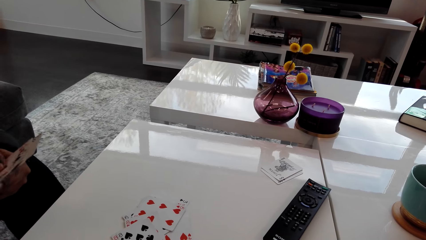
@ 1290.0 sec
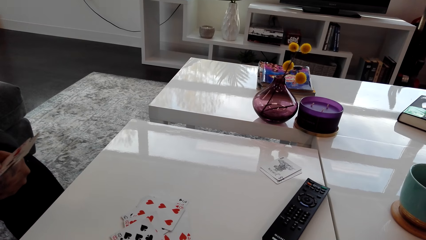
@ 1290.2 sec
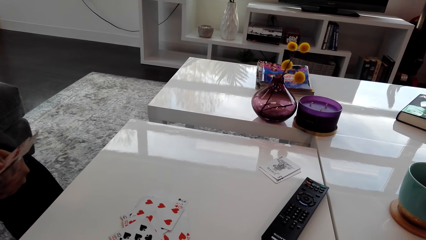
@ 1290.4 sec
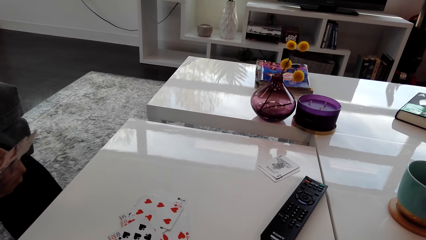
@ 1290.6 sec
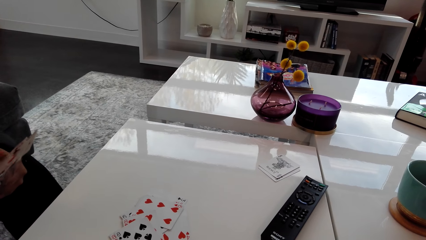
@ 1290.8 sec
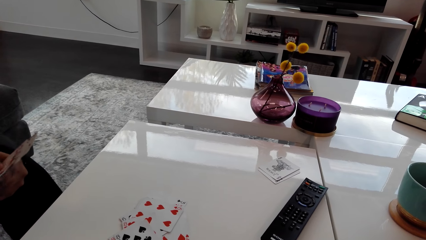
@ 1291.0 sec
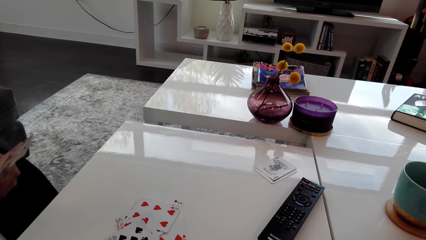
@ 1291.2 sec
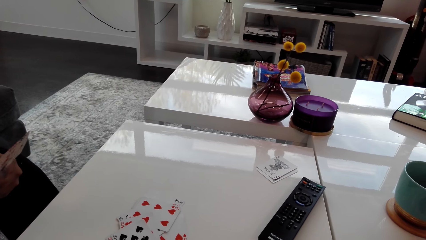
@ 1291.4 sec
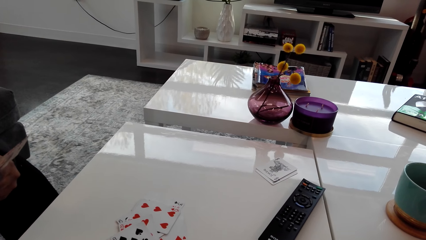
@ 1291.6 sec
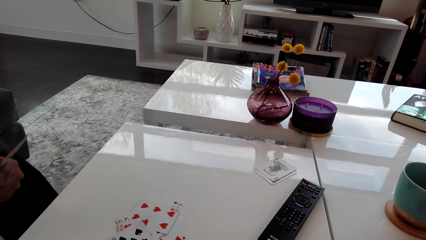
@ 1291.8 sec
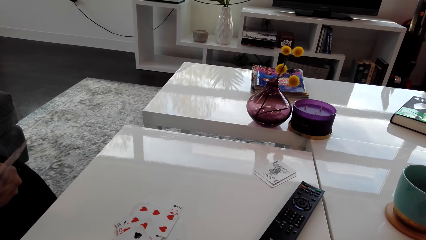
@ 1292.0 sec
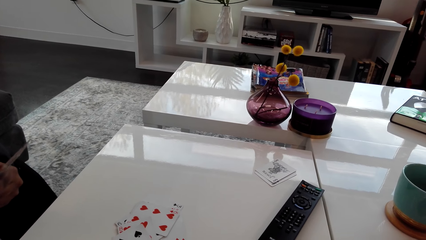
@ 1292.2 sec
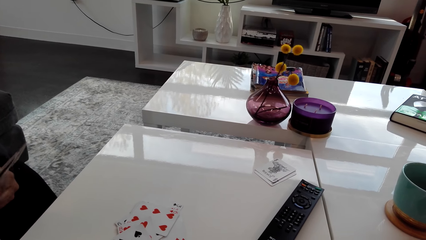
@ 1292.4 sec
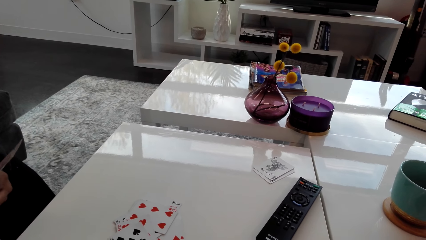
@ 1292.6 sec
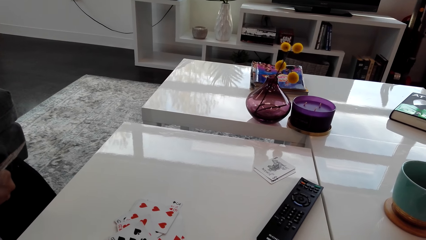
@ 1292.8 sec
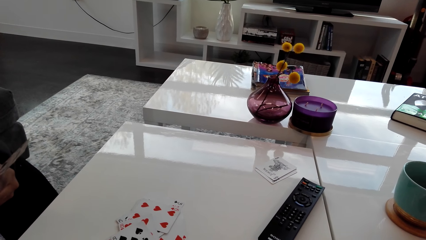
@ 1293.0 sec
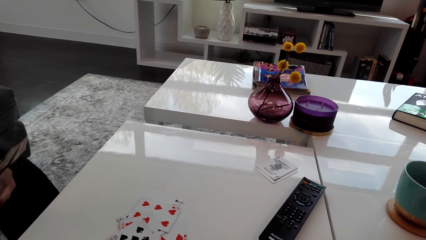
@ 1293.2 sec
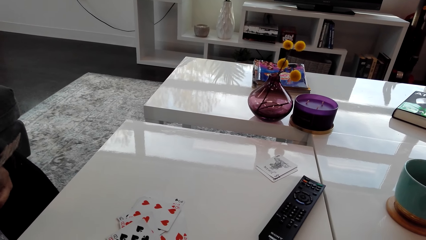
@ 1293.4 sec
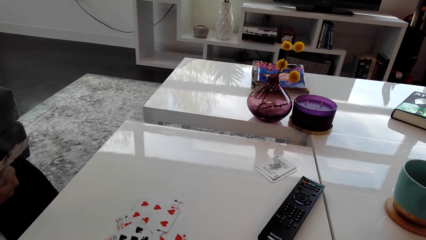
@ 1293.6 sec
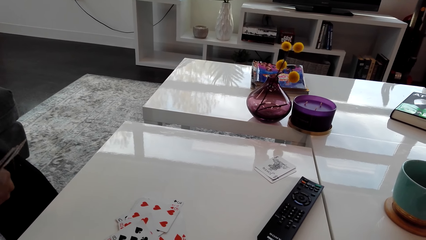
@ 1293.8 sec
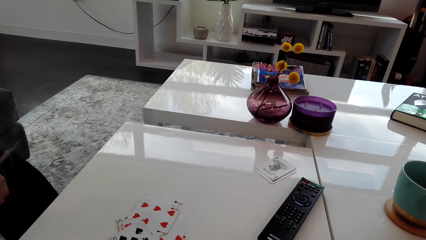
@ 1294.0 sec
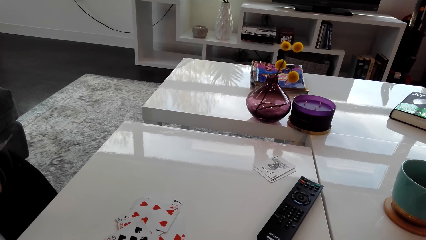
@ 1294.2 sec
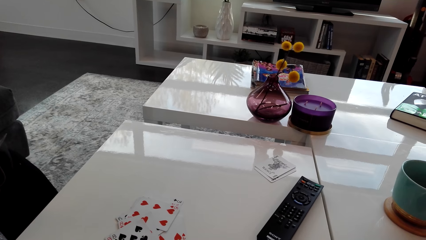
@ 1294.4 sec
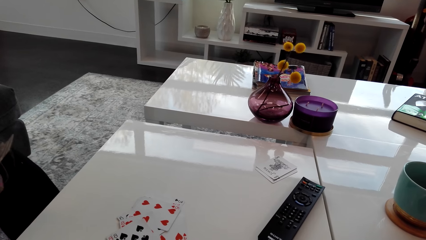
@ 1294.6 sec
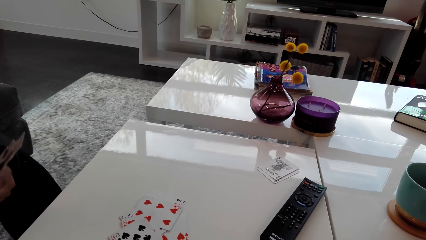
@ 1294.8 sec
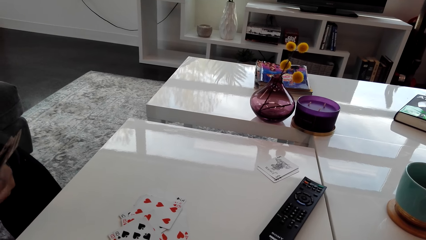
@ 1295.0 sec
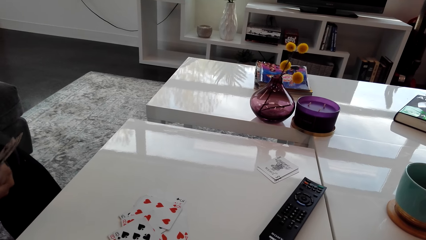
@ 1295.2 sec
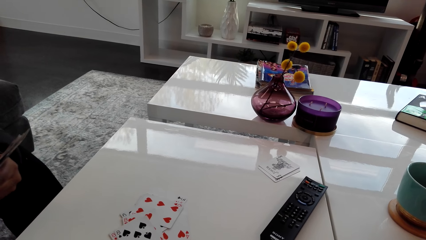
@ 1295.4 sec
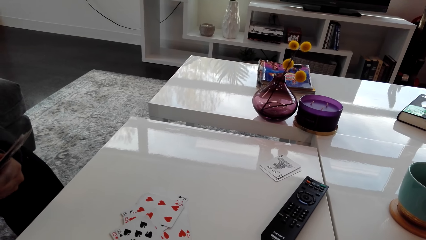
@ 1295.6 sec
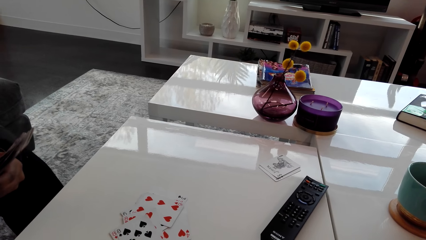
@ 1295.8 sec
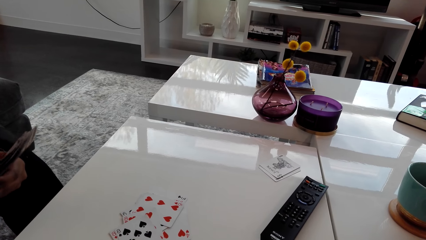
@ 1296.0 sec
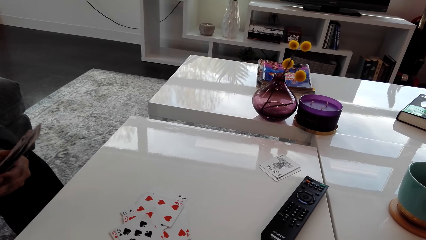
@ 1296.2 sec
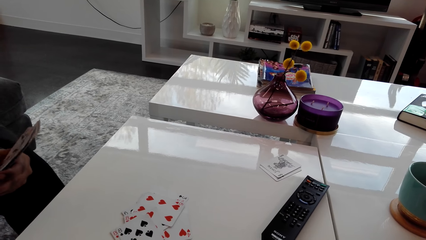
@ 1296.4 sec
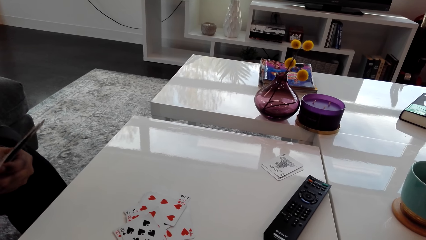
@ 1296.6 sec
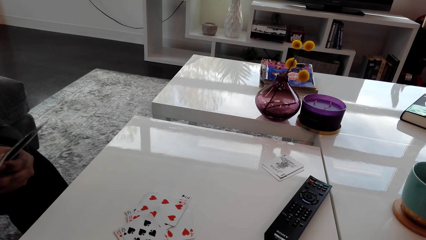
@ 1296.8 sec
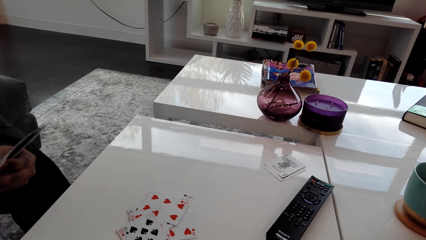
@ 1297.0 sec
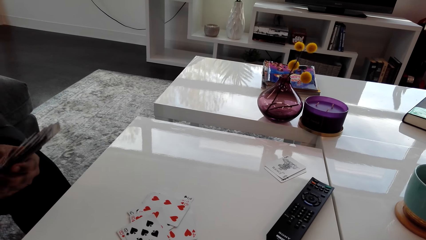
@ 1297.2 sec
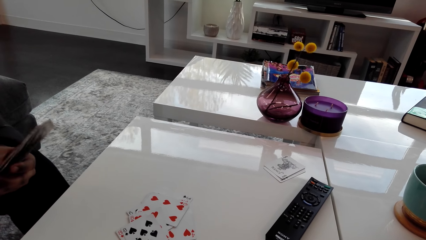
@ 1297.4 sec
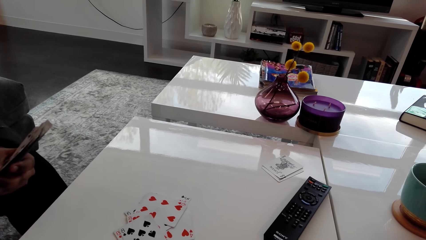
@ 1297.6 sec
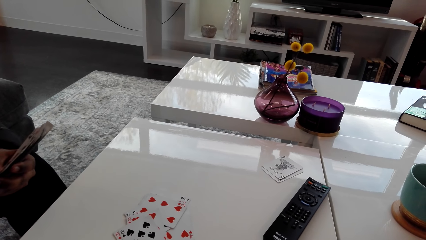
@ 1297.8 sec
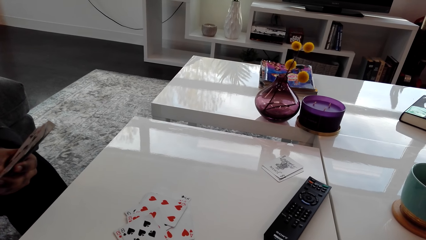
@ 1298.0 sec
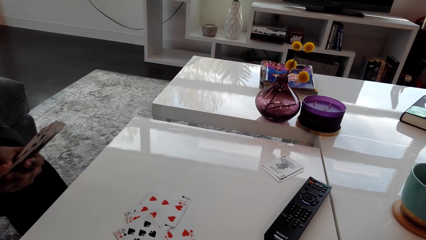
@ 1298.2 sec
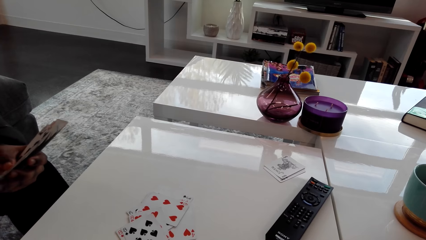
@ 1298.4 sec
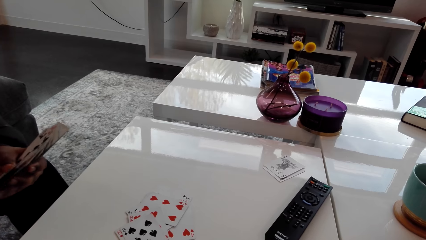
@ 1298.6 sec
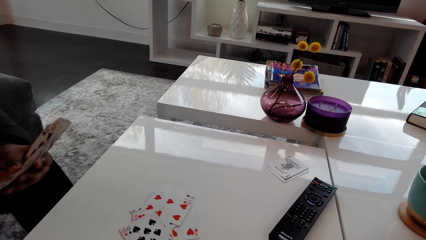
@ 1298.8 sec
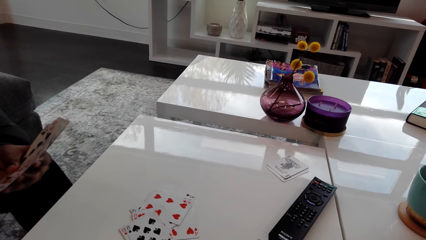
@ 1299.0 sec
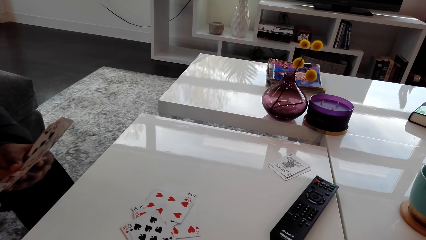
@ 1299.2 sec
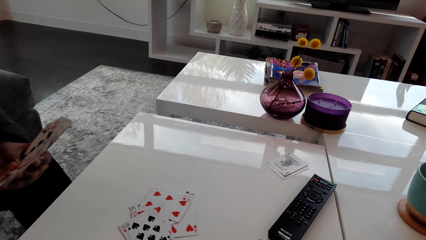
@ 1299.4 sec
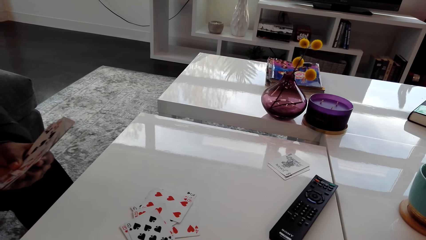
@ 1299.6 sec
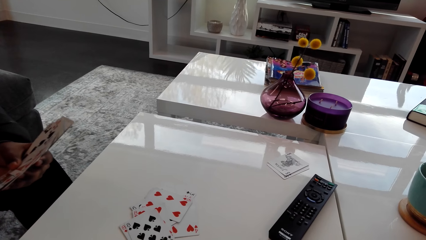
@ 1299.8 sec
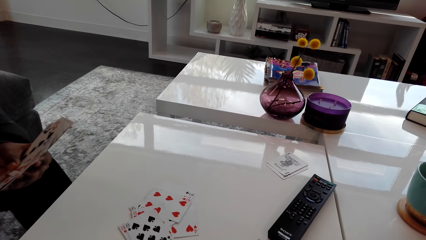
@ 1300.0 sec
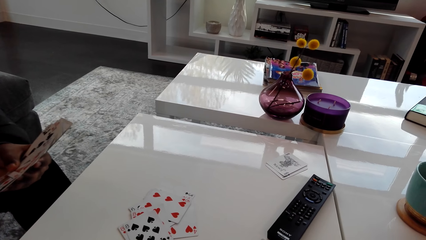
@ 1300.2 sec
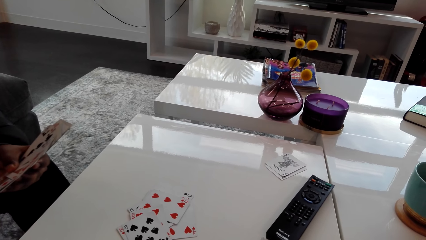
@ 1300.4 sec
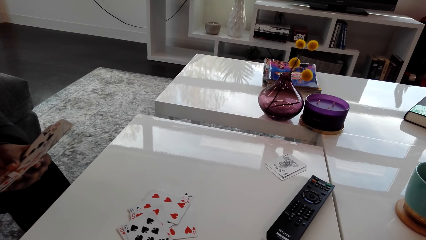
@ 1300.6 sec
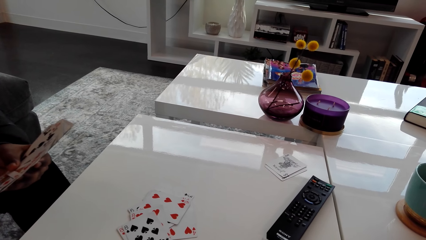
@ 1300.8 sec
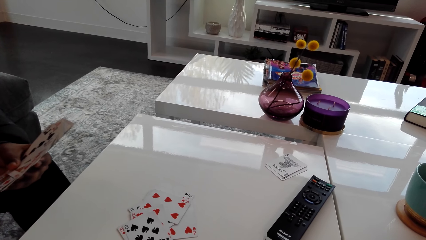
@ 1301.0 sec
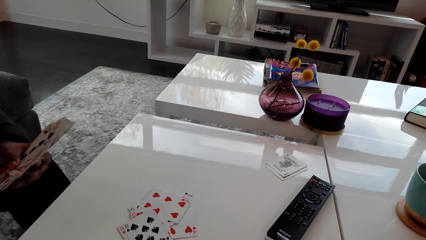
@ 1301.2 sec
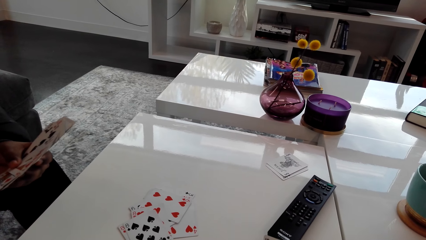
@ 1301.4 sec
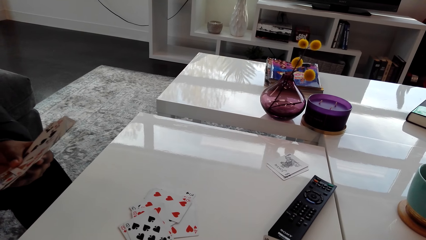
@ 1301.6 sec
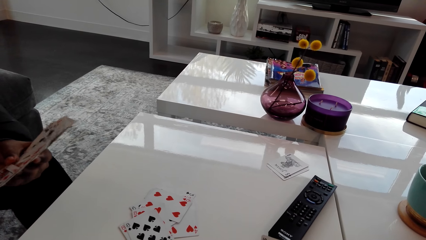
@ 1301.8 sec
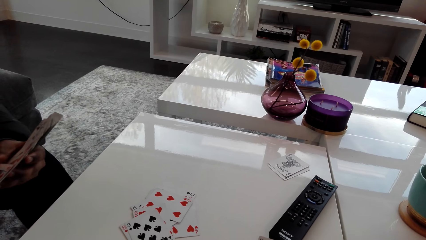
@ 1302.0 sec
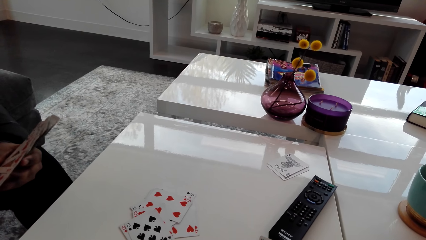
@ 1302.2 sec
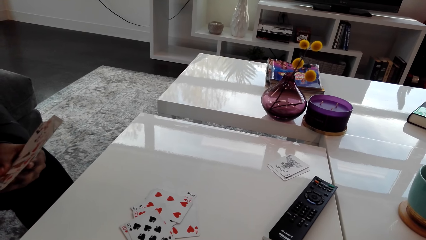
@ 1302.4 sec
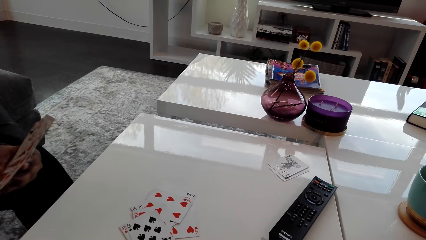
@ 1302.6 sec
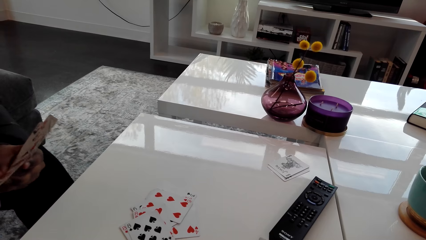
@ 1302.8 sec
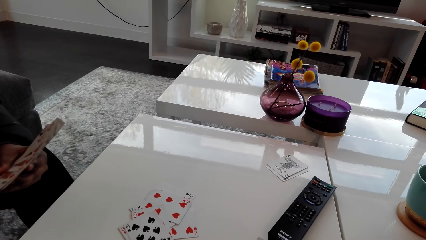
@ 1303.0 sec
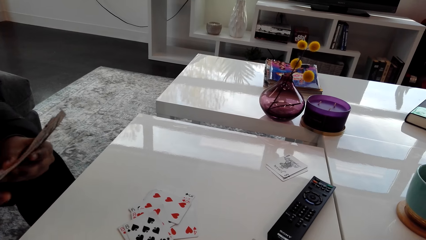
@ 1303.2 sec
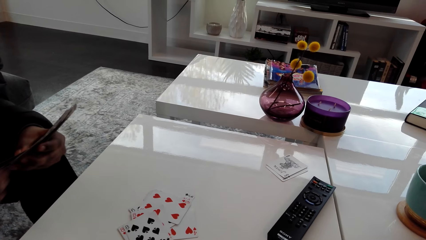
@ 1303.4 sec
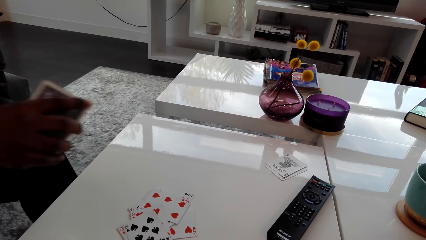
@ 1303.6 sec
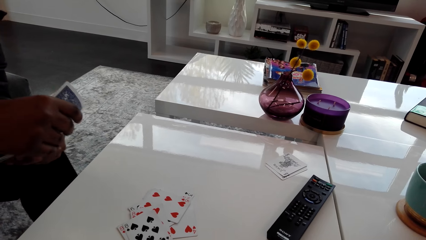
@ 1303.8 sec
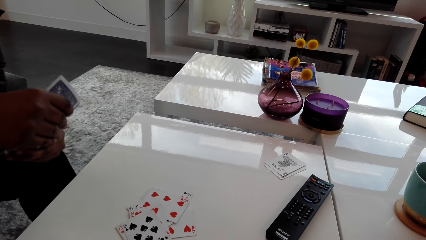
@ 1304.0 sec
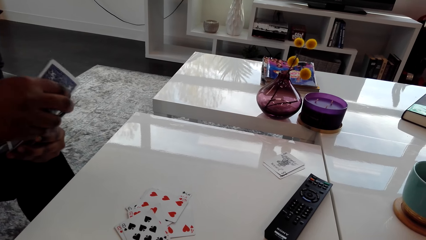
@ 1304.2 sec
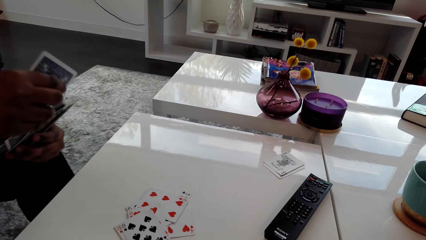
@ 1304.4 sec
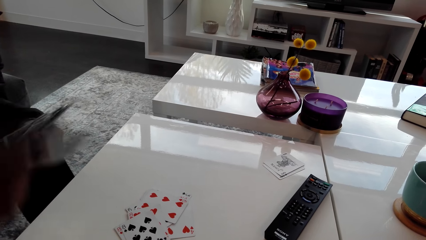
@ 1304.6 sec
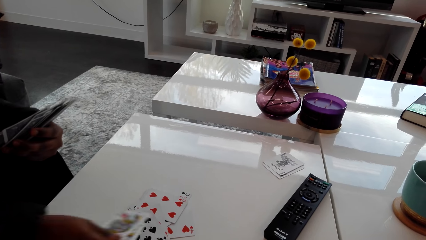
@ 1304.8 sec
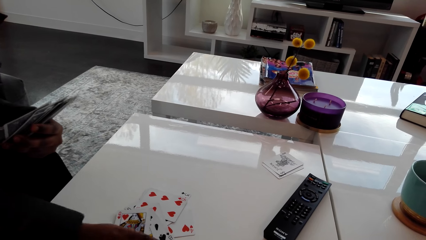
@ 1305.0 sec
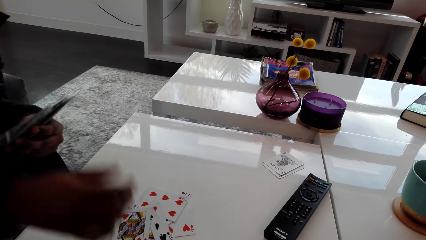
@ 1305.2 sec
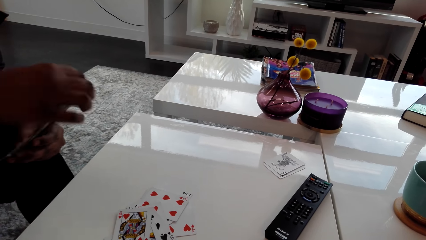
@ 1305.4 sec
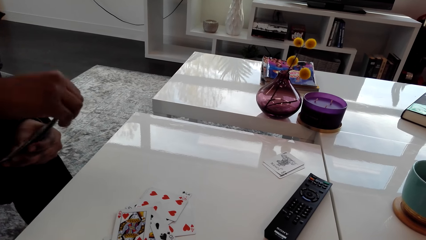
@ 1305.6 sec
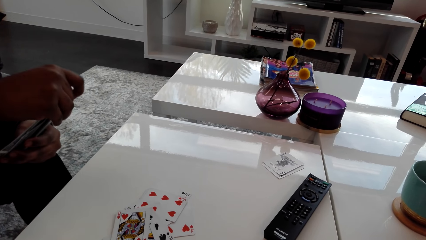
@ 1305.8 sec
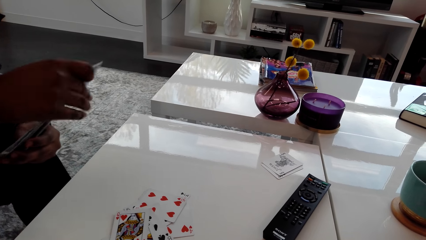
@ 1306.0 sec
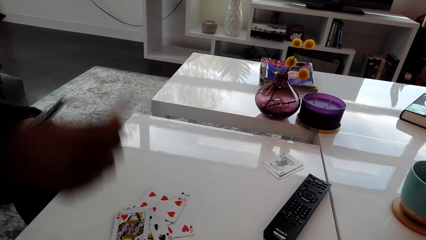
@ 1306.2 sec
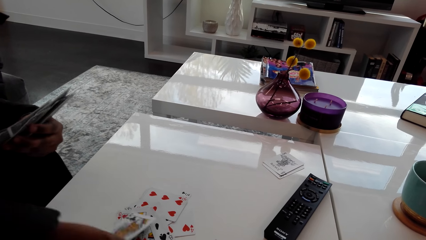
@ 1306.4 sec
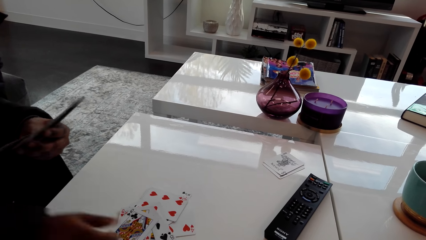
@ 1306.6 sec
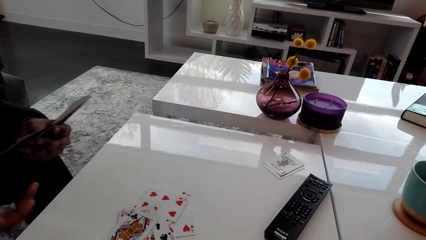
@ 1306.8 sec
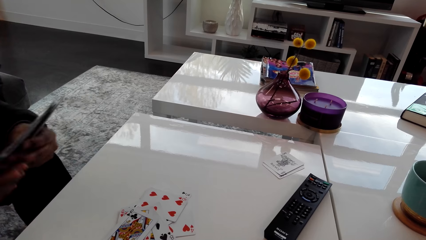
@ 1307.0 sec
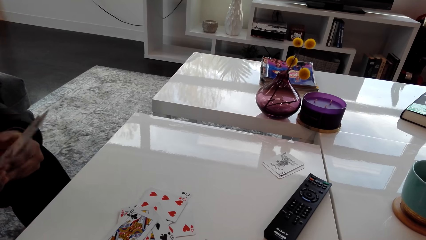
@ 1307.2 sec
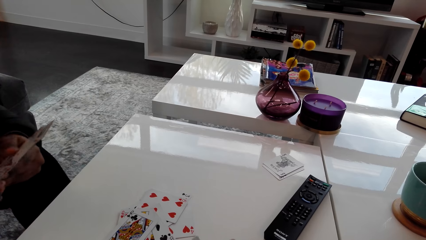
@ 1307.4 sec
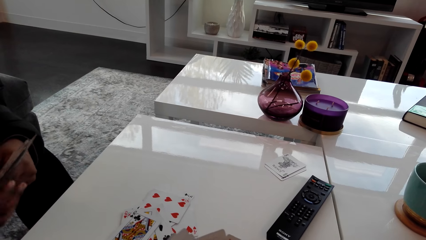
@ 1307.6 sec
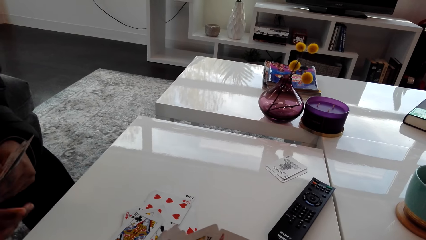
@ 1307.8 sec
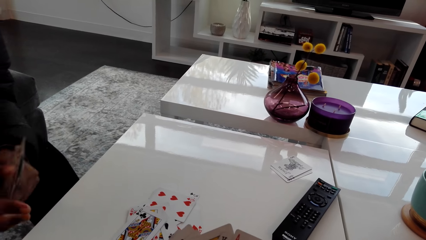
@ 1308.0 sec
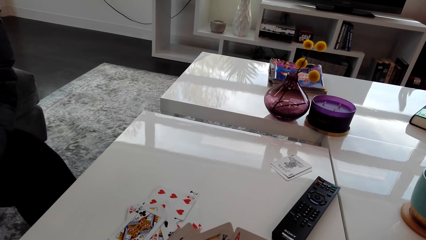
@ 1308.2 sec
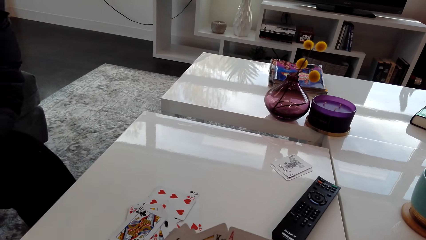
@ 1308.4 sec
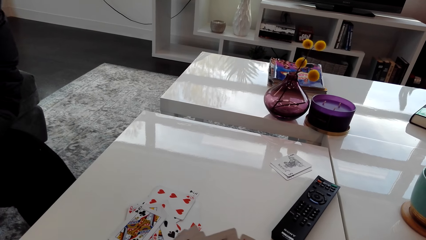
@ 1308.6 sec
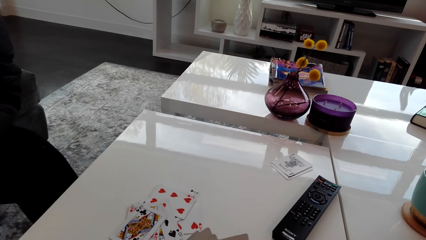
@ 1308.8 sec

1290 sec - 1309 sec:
A person puts the cards on the table. The camera wearer picks up a card. The person puts the card on the table. The person shuffles the cards and arranges the cards.
